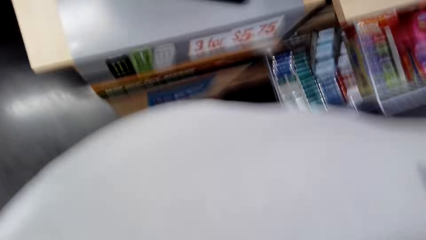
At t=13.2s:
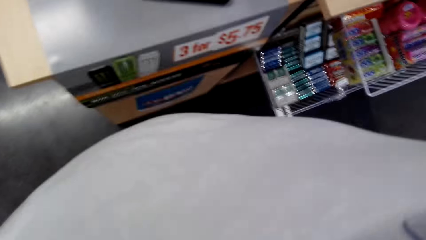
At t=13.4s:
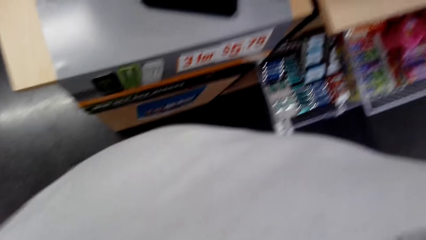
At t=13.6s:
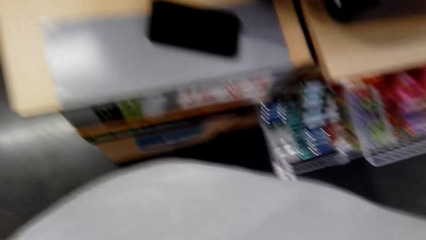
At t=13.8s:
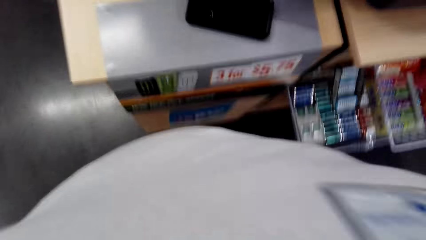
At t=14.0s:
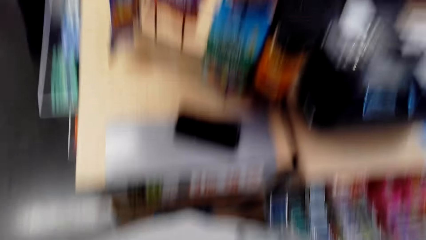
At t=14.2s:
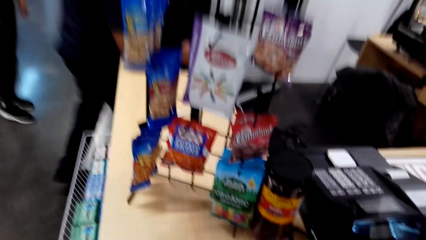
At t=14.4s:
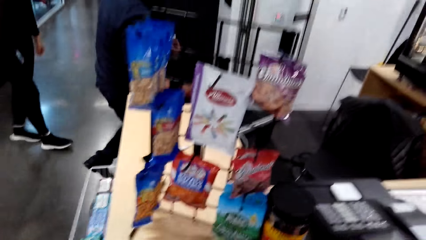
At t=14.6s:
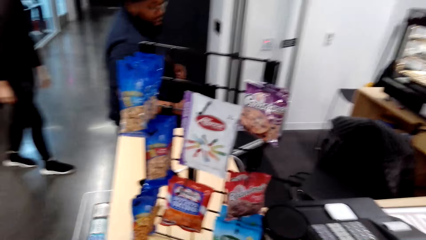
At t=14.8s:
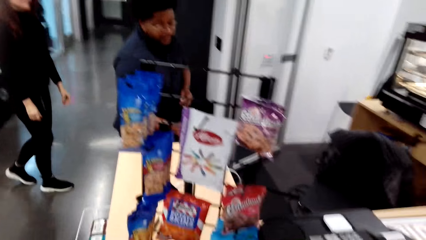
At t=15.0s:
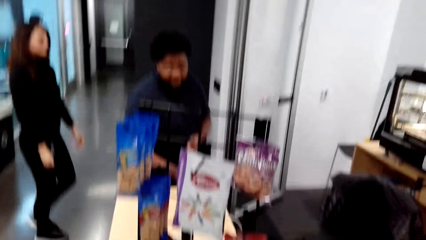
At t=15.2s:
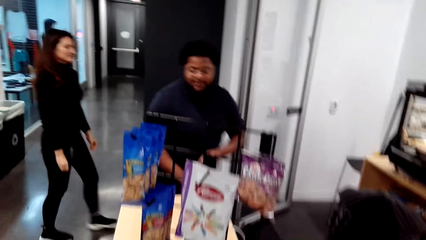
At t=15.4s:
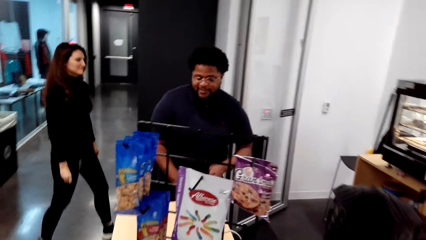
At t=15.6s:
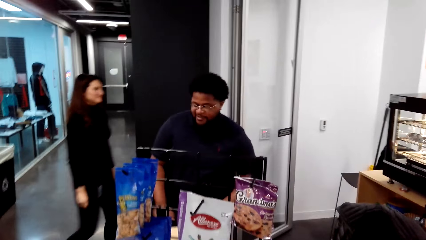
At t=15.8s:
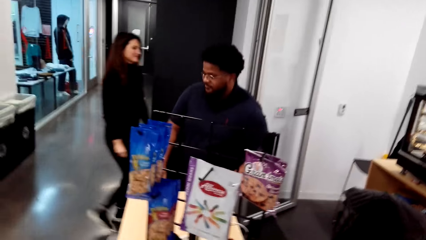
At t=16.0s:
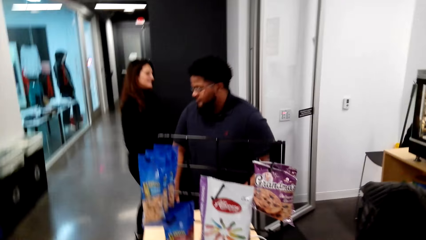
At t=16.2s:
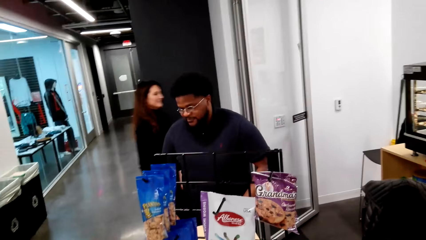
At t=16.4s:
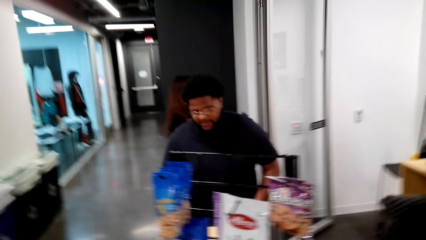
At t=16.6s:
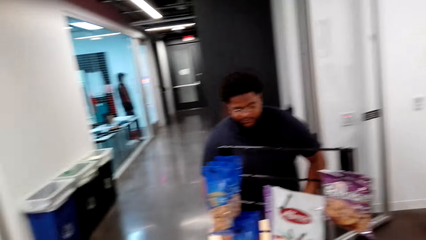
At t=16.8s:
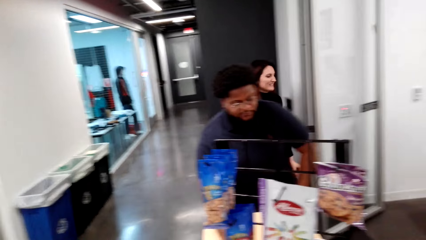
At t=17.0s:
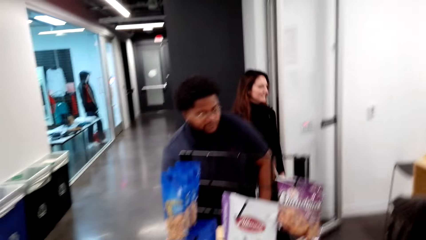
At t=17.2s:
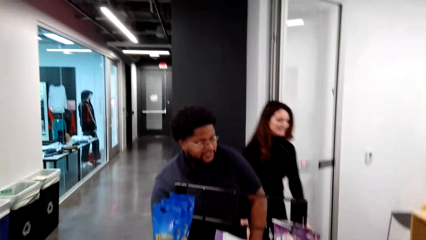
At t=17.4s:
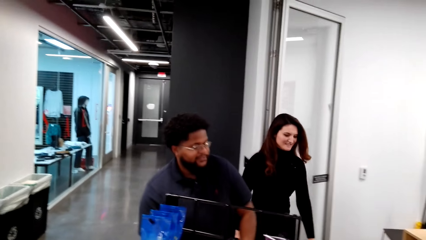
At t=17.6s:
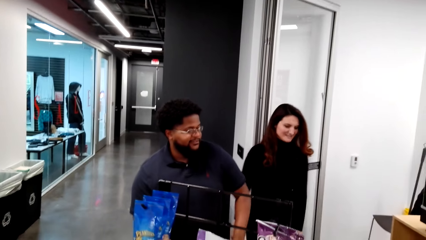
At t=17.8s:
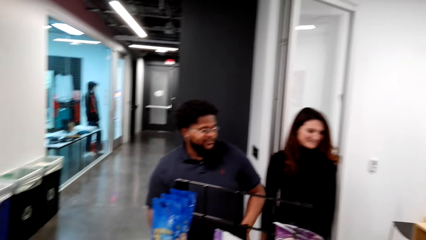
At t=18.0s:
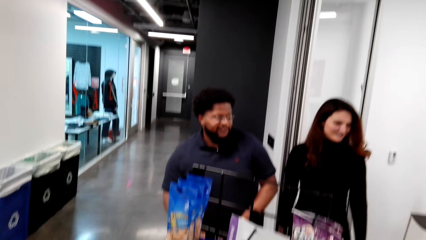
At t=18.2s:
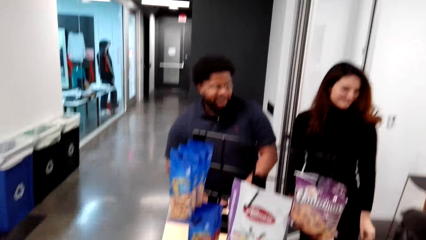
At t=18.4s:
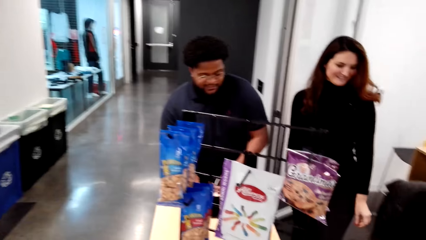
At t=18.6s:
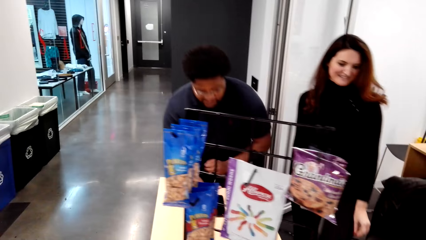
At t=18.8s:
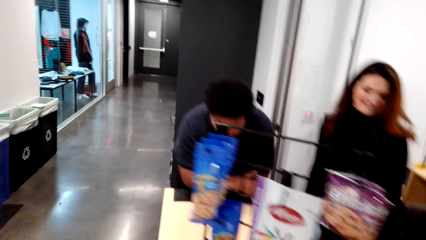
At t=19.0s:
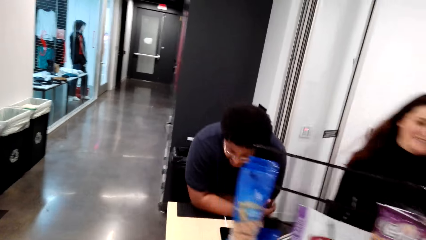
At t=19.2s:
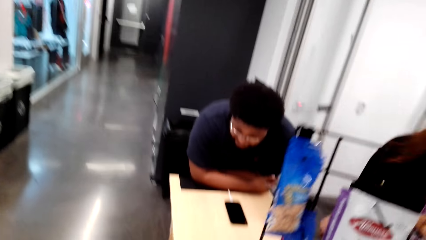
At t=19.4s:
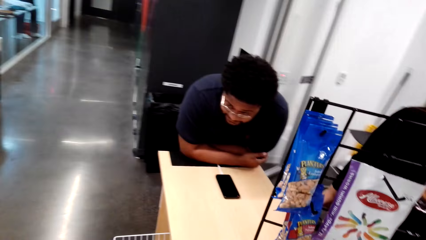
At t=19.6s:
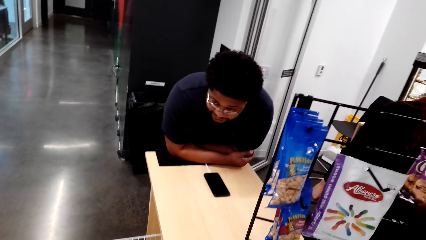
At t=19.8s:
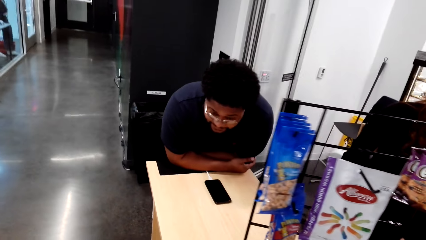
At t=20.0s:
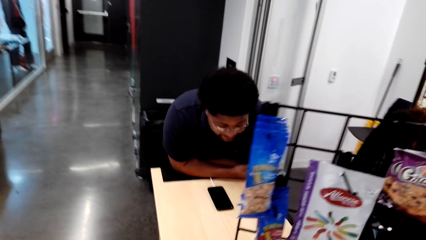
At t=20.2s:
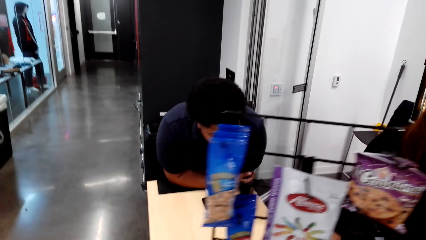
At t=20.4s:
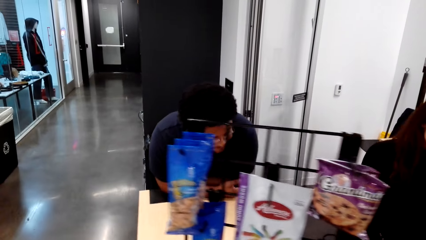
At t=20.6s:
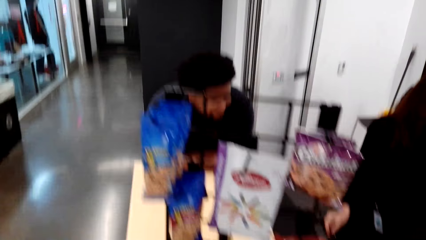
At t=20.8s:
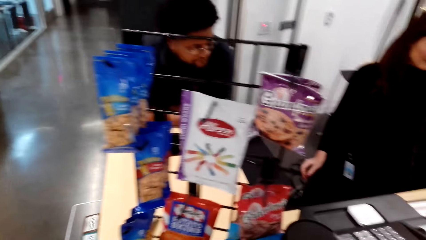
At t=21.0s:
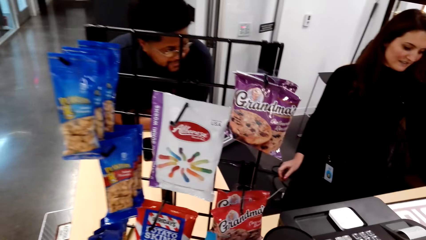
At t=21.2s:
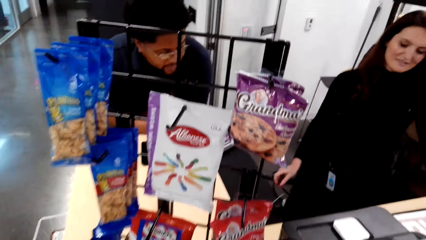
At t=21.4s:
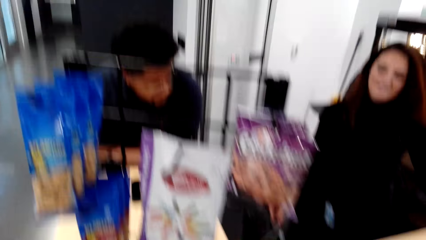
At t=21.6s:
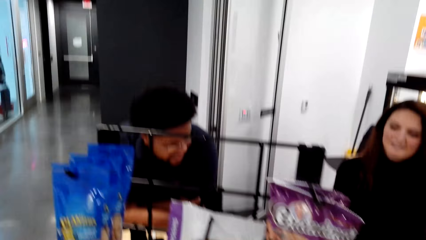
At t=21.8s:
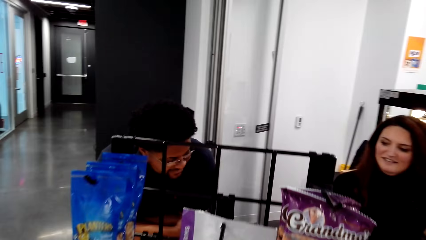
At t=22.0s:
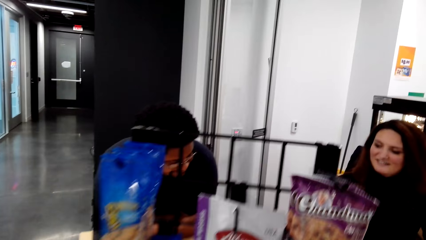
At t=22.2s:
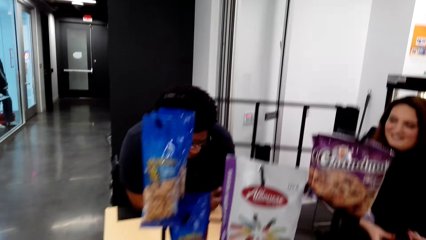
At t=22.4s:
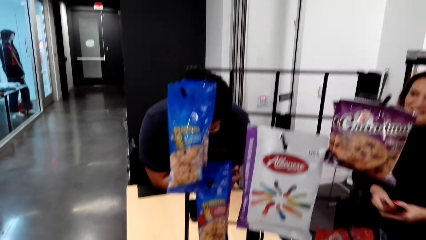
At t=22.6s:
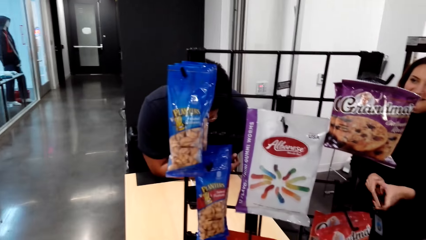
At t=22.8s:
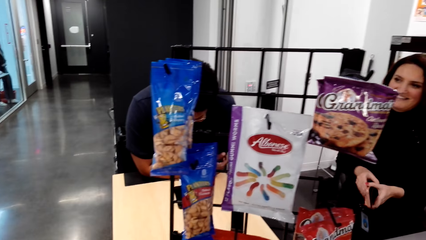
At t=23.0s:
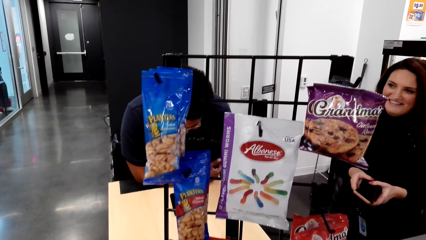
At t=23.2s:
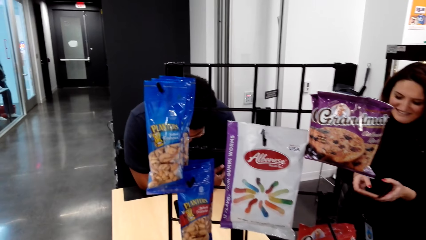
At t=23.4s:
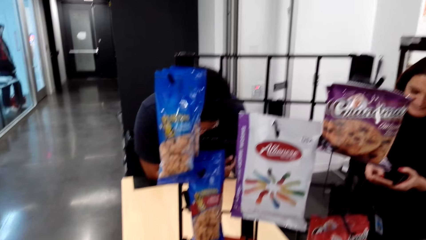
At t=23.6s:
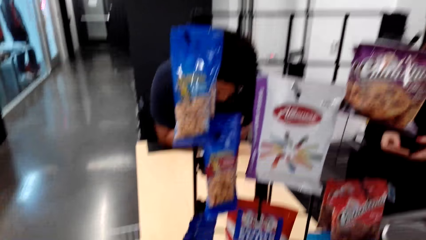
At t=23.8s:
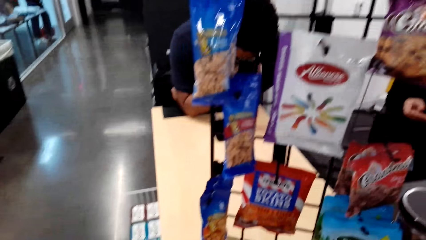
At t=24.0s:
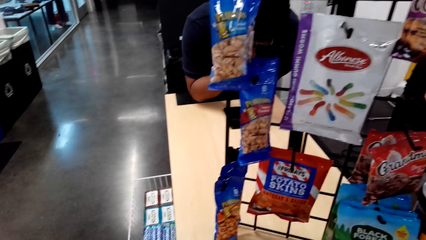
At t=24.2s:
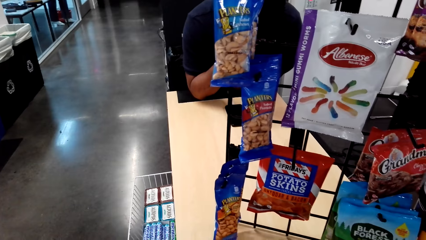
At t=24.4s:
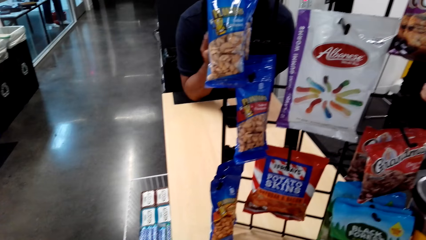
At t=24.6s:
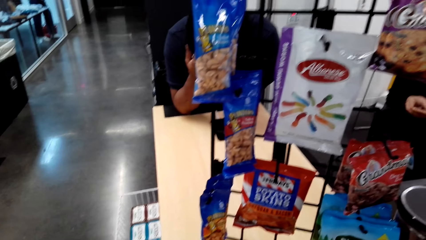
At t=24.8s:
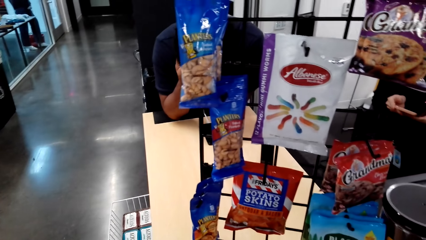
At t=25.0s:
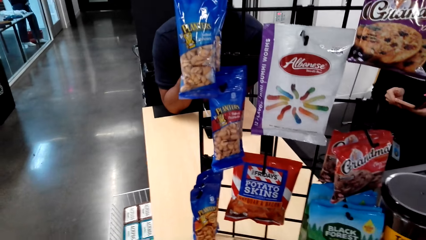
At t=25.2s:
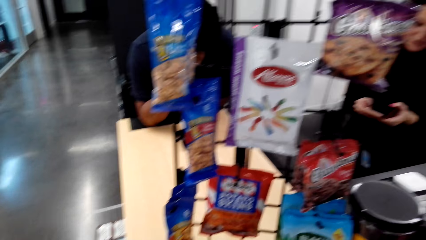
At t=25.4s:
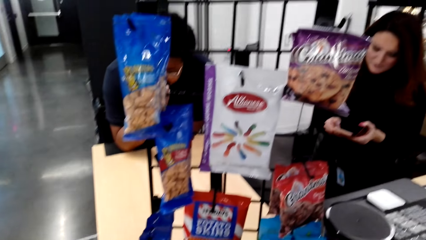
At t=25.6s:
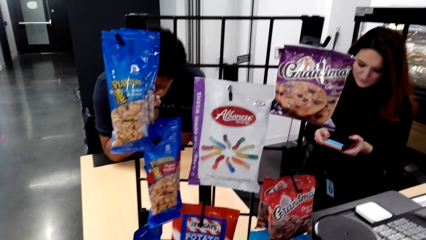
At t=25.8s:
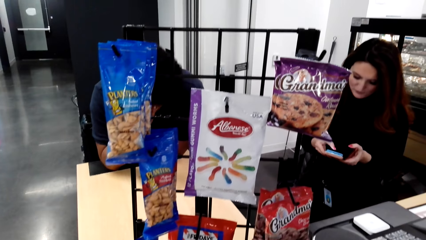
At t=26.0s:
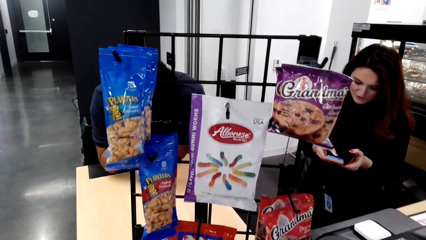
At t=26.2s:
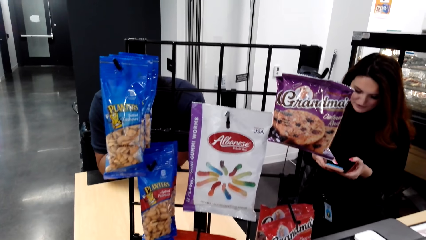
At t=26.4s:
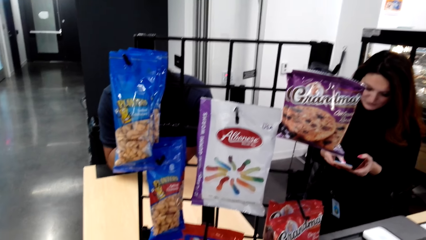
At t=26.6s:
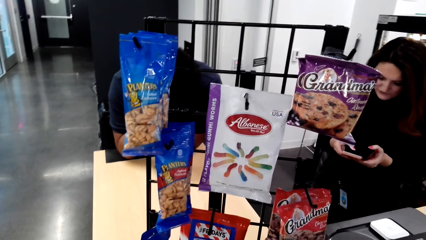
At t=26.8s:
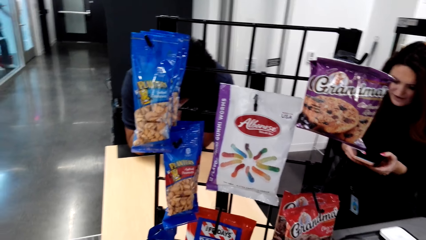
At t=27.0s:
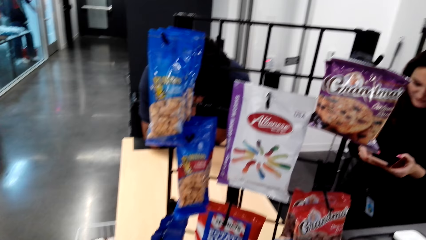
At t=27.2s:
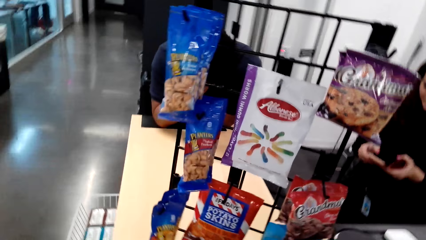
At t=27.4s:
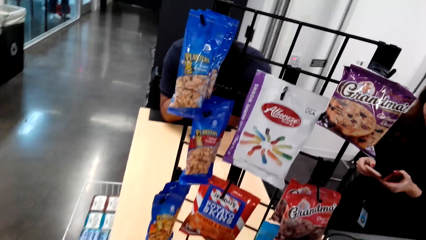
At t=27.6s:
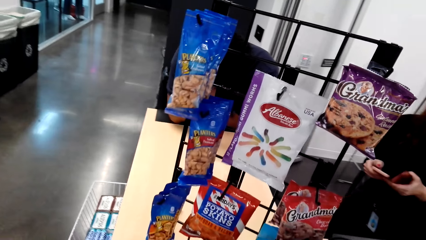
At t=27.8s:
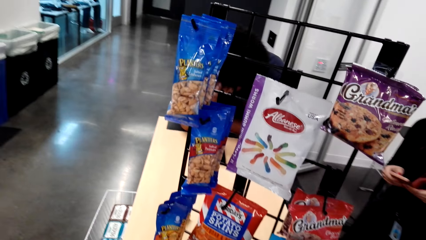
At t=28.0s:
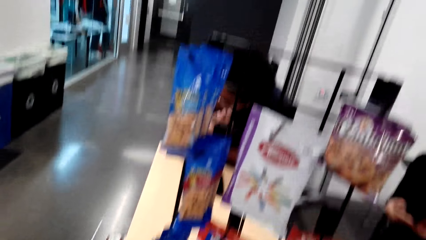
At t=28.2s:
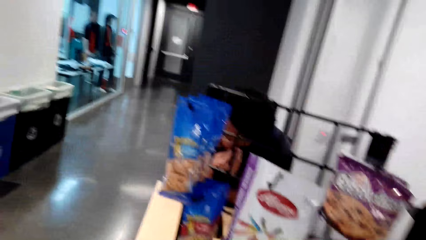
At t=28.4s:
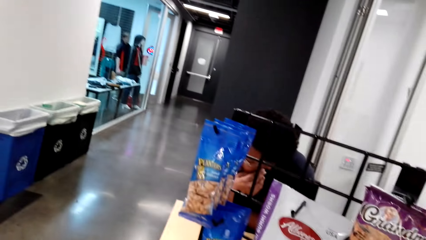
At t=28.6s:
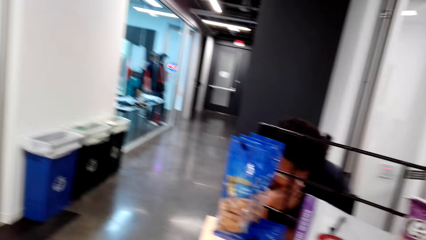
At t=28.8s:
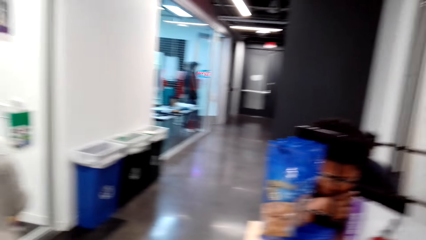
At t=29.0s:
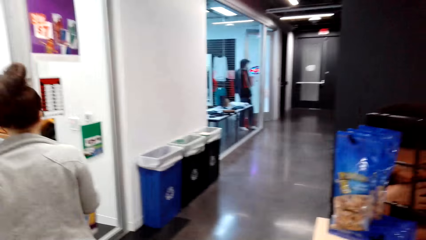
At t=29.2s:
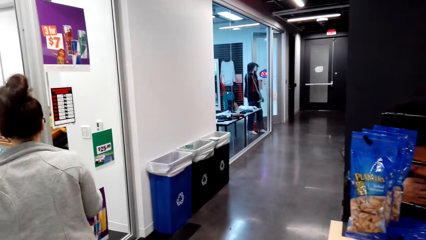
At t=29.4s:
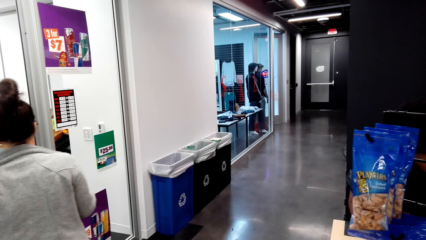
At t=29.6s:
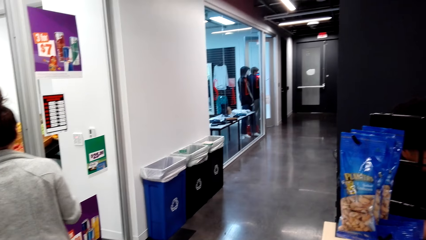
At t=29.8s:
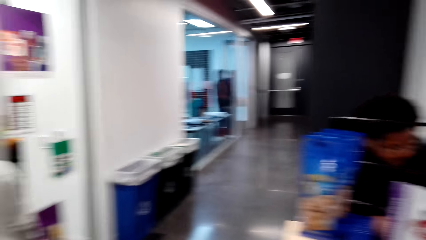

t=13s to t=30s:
The camera wearer looks at a man. The man leans on the counter table. The camera wearer dialogues with cashiers.
